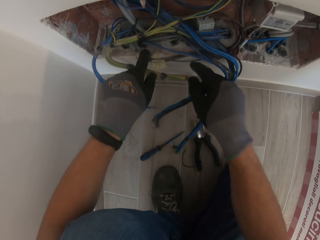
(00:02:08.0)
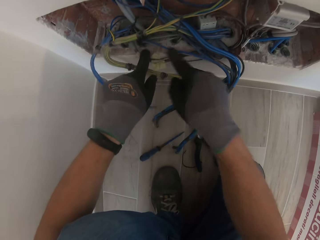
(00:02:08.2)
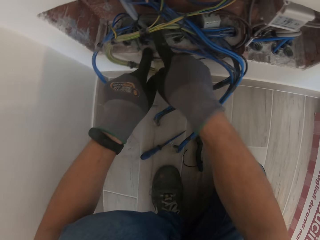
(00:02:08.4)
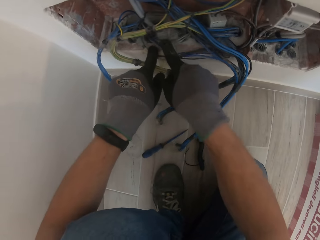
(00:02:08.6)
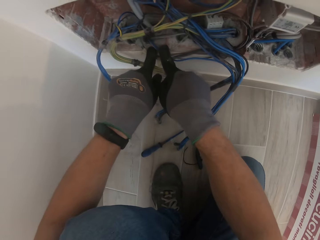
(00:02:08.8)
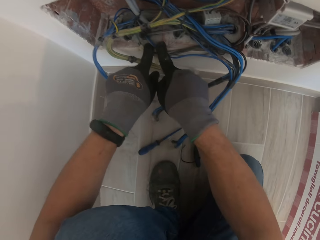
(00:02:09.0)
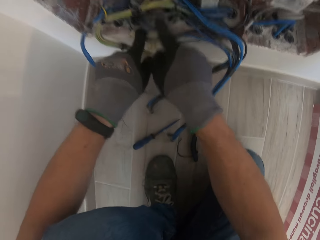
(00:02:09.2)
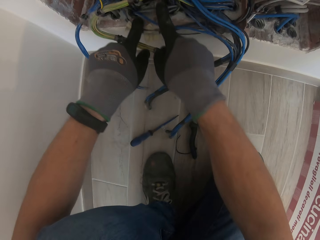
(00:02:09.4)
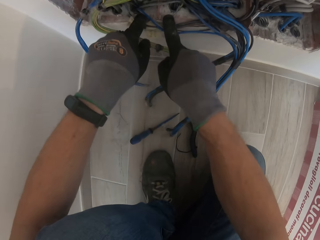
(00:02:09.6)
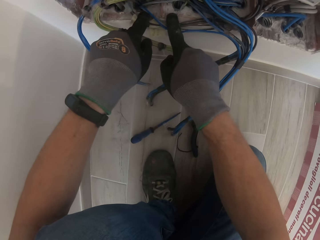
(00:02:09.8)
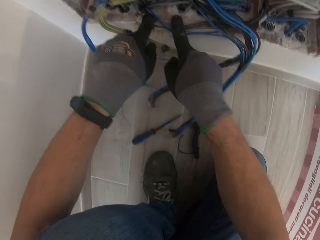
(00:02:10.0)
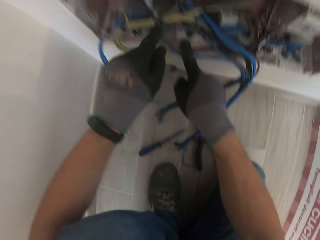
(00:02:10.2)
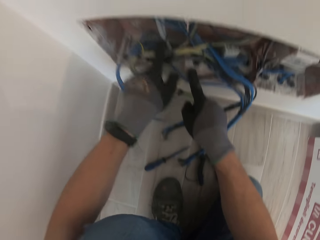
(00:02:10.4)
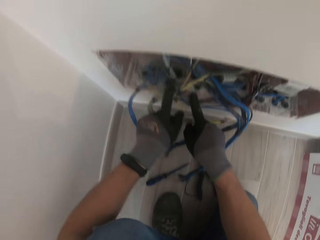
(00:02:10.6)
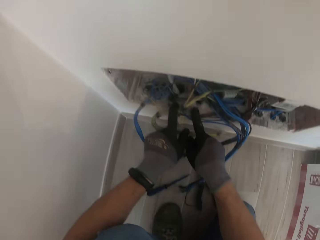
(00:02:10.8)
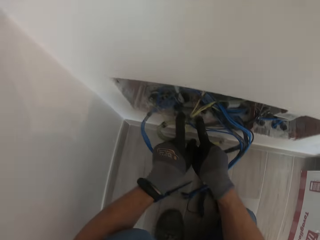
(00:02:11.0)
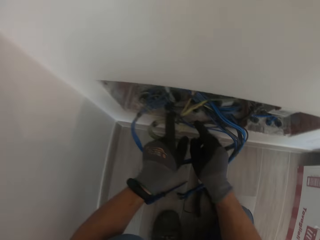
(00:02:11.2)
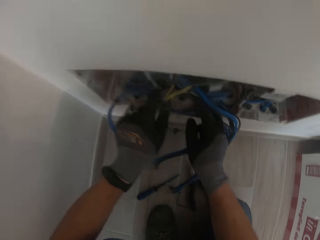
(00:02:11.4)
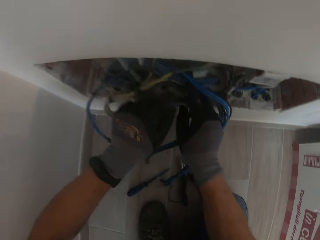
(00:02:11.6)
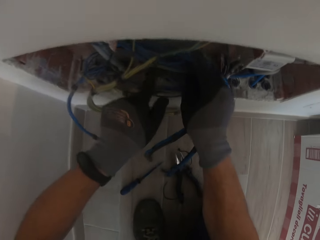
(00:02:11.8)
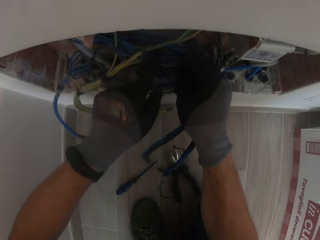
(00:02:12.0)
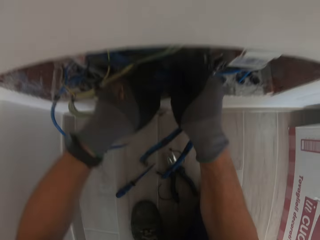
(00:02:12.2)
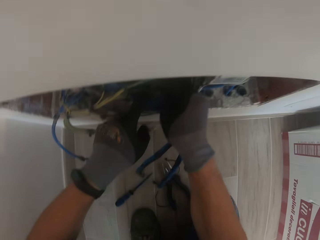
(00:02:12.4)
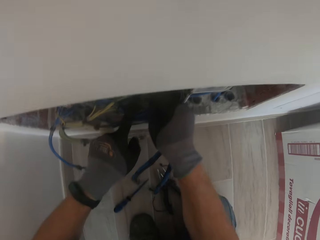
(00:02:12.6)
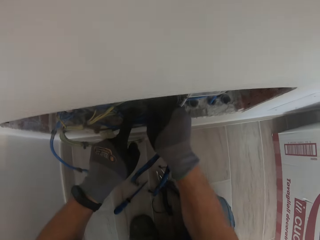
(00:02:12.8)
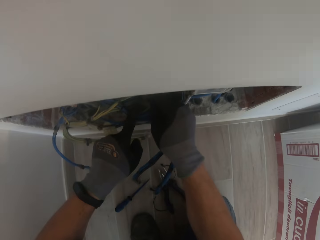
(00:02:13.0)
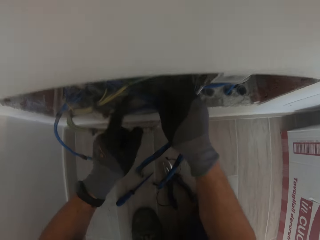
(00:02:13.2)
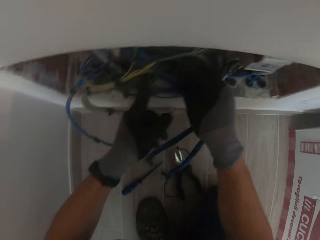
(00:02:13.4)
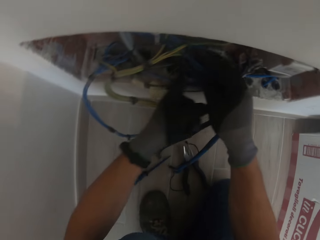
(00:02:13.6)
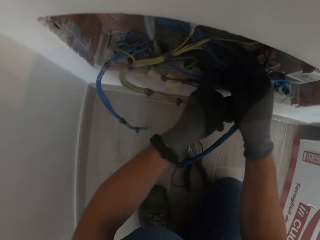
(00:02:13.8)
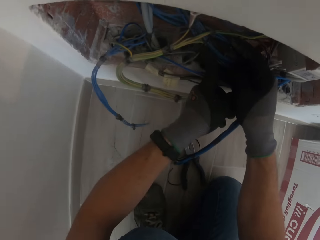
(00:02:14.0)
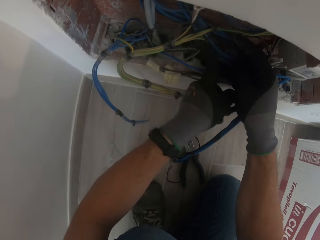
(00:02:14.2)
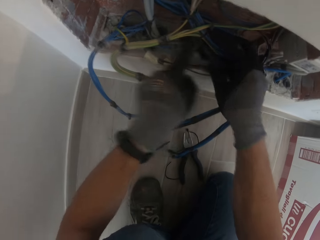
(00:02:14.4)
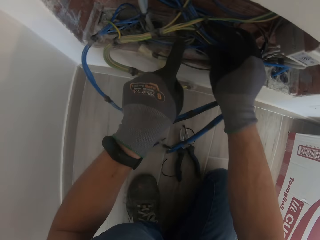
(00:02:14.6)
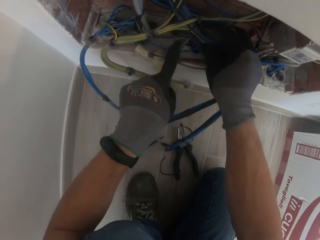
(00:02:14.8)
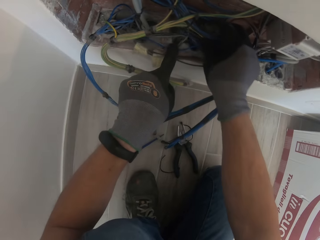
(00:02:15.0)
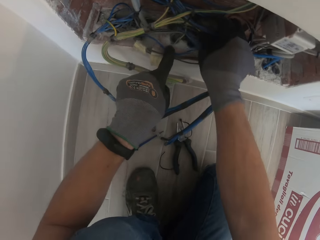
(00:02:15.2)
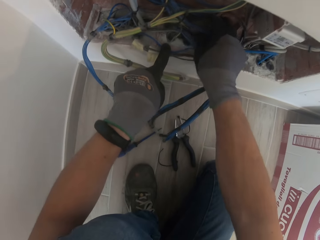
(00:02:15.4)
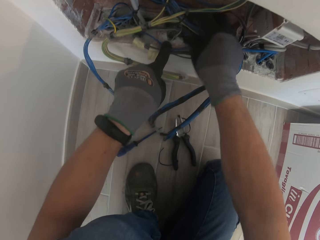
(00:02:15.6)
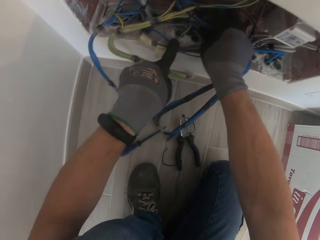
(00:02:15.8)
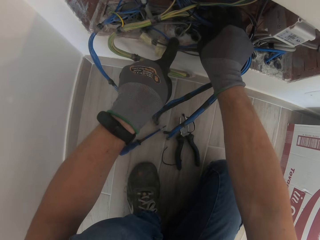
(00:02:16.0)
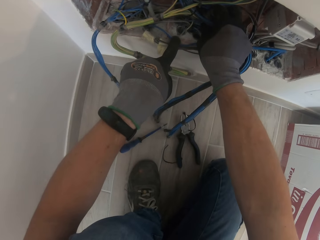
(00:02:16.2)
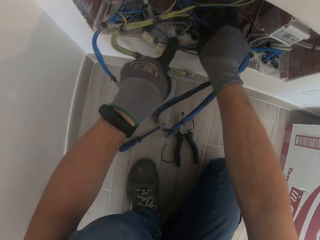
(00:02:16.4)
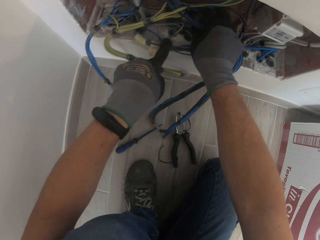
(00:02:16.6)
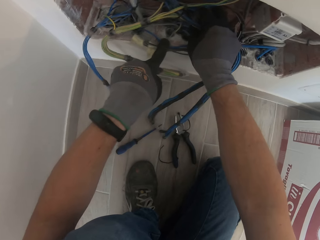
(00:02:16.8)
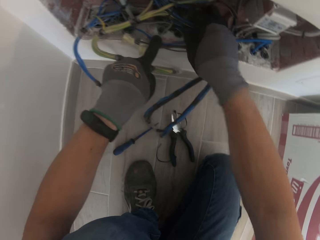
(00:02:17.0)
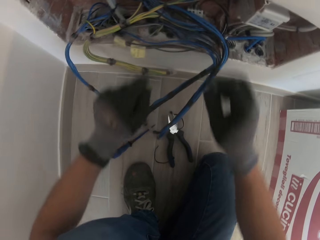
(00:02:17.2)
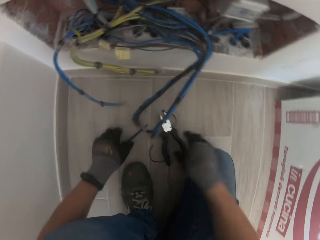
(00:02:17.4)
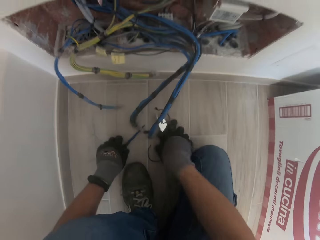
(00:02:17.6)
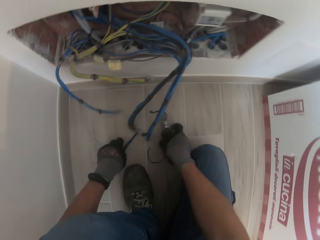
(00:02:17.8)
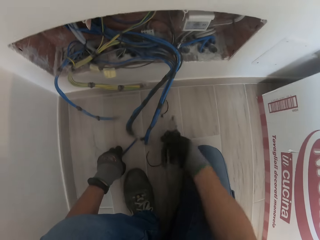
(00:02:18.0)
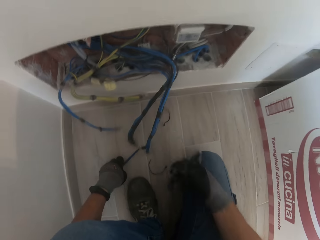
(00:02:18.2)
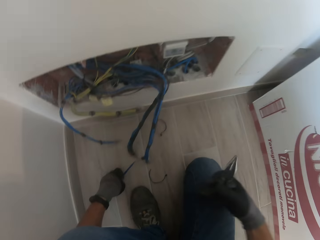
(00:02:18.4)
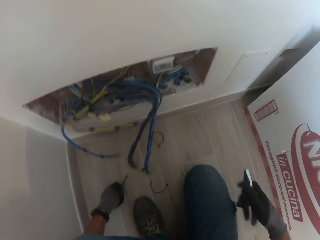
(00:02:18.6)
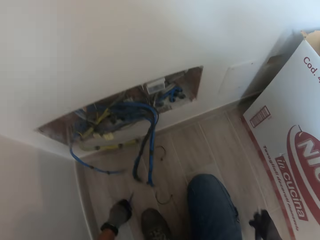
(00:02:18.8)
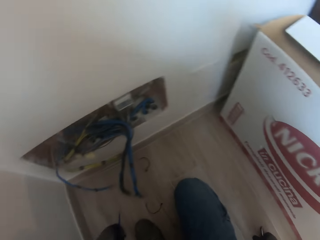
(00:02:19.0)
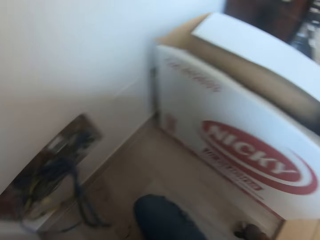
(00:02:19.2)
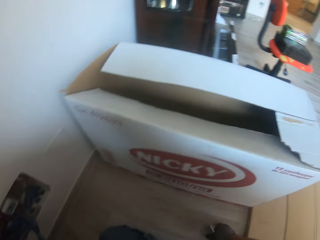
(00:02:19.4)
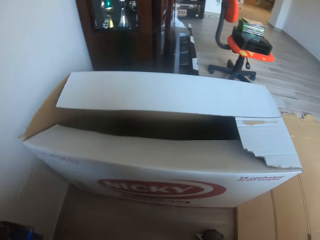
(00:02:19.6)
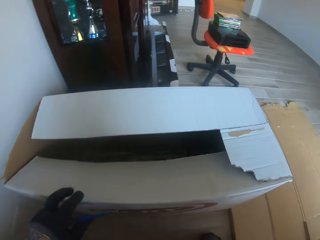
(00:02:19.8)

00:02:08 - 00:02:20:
The camera wearer picks up the pliers.

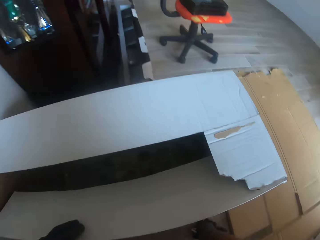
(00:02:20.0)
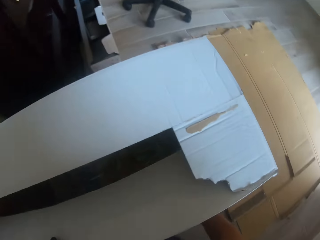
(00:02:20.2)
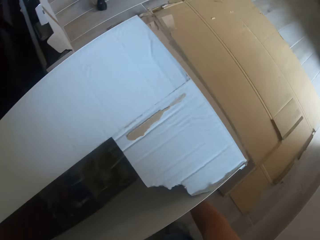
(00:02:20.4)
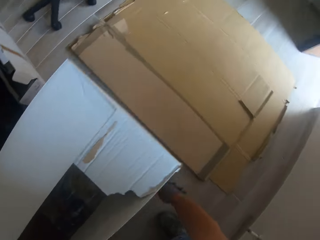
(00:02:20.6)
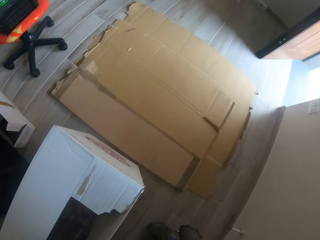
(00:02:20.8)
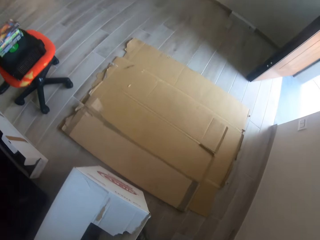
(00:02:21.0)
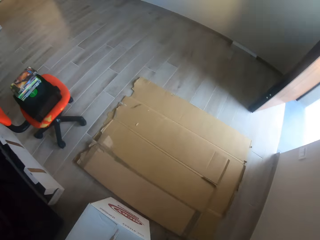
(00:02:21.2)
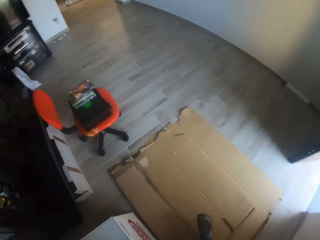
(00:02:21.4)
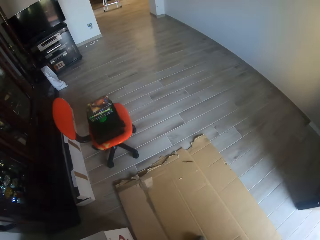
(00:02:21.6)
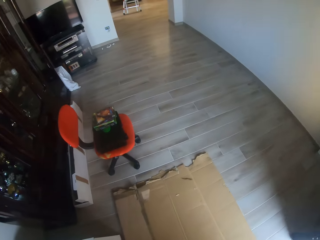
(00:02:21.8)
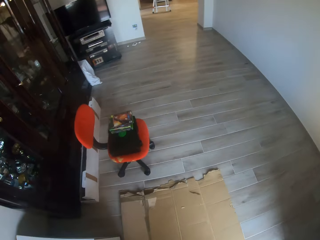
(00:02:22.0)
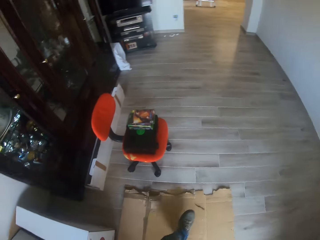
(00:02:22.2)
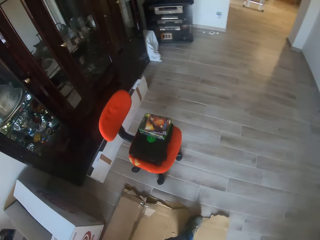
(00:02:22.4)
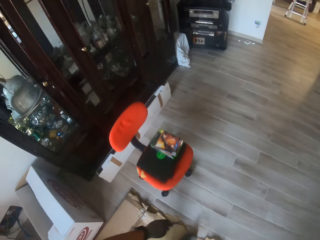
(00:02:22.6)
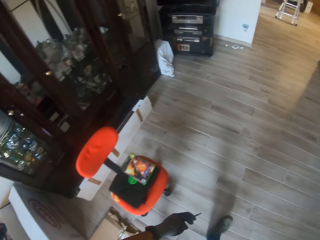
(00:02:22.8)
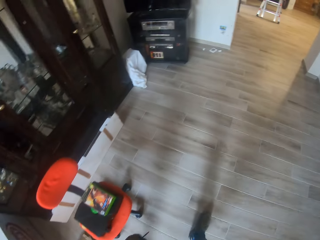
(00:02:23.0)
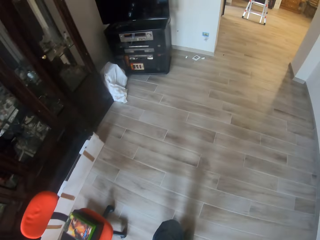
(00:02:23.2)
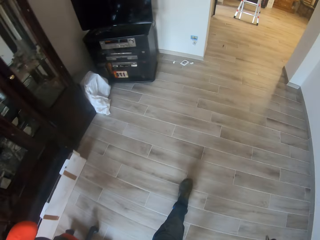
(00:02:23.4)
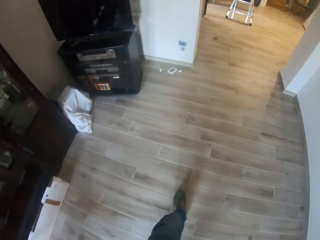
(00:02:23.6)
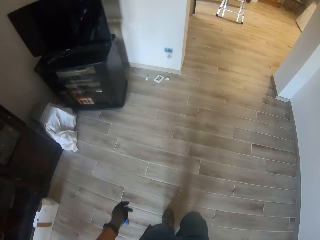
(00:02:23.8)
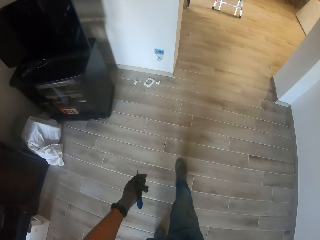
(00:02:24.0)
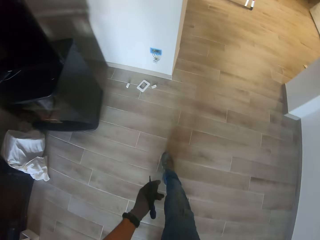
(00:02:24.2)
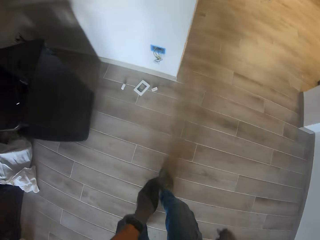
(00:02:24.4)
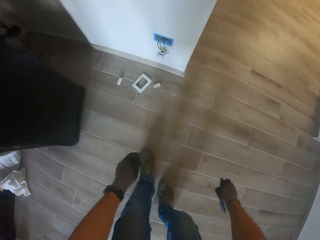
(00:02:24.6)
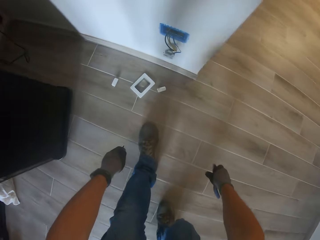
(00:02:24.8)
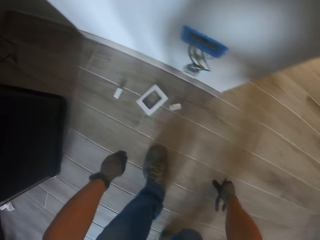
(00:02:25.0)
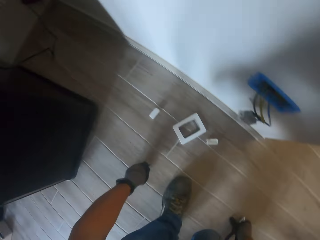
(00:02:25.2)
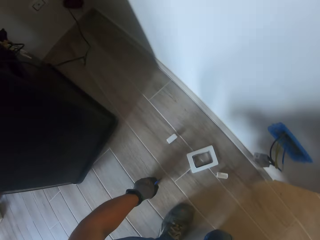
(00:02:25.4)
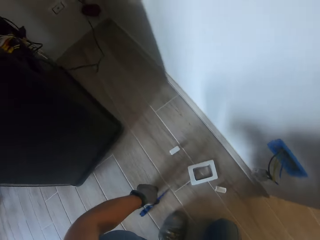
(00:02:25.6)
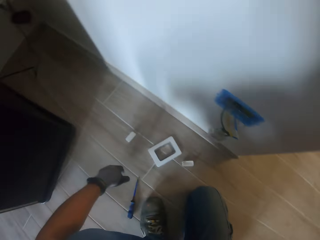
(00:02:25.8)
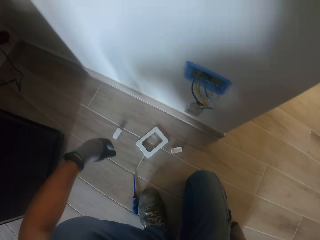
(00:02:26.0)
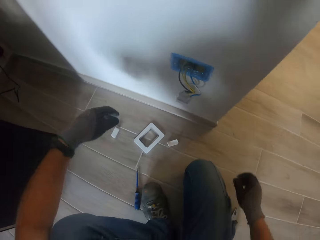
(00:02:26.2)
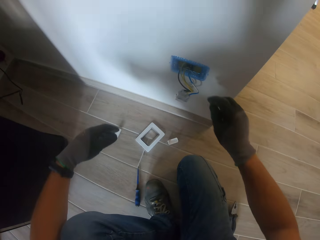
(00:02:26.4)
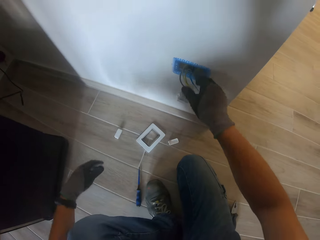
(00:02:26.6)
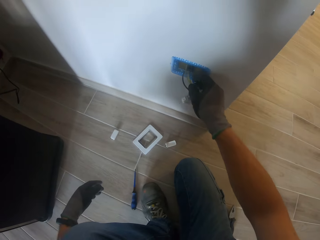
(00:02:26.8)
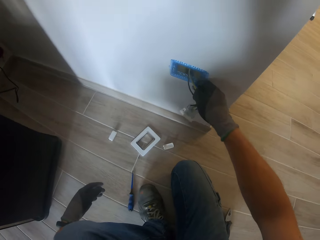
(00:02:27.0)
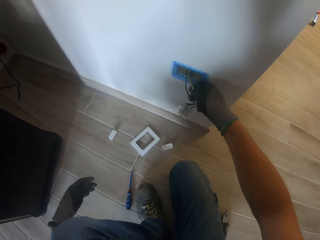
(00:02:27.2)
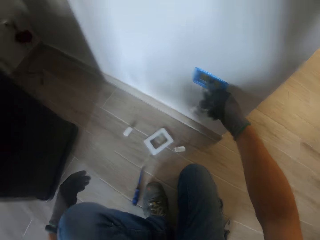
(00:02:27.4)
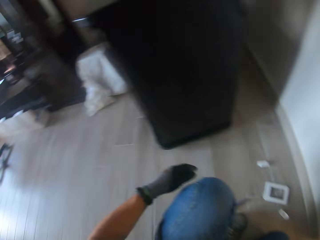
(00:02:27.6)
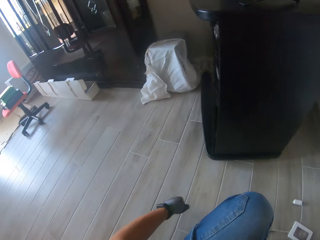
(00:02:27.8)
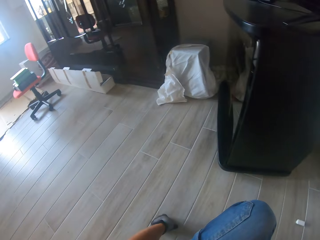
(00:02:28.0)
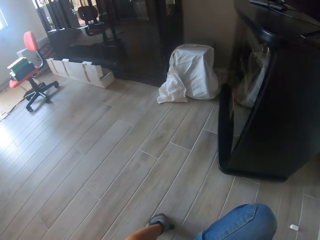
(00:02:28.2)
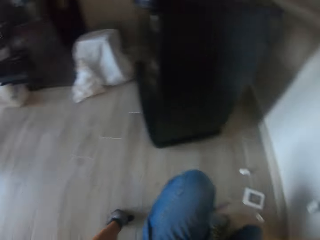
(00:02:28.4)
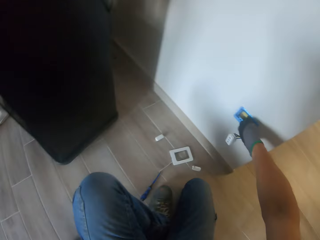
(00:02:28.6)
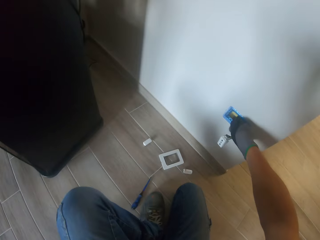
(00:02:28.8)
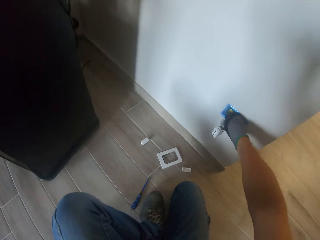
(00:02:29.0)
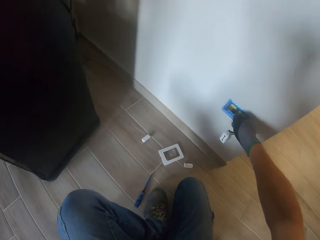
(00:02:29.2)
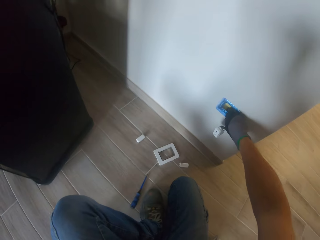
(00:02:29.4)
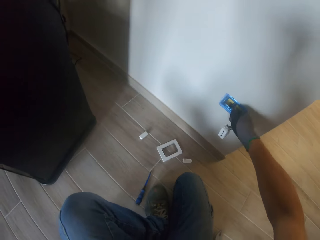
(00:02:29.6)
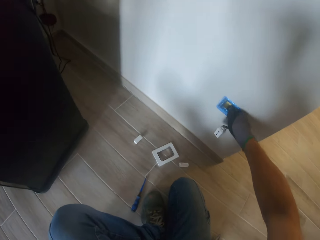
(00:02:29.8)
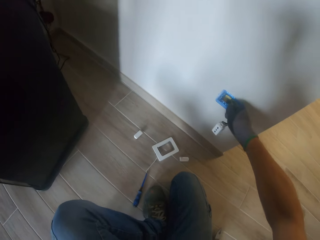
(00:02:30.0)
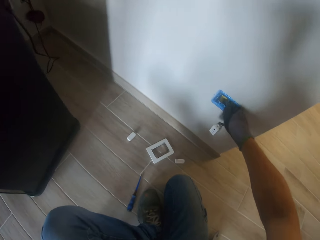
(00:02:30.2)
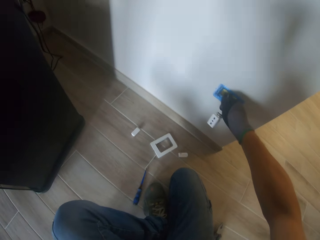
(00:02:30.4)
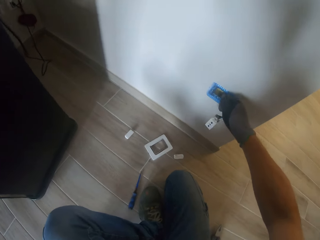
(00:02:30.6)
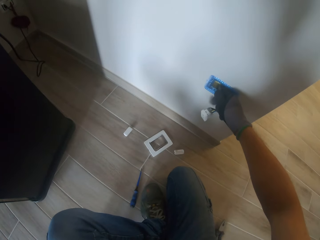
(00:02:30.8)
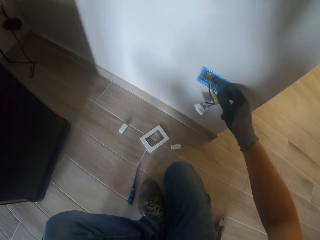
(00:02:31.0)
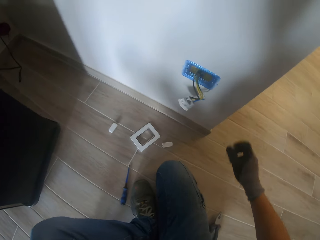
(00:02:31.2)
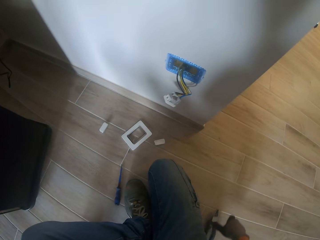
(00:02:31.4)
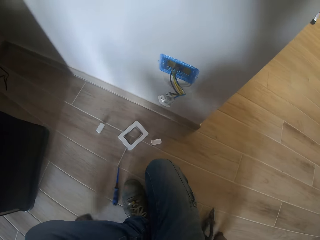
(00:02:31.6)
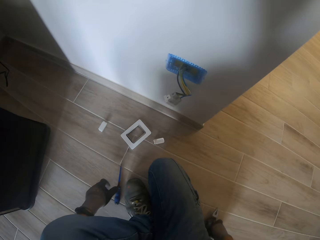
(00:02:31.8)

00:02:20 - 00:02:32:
The camera wearer walks to the socket. They put the screwdriver down. They pull the wires and check the other sockets. They bend down.
